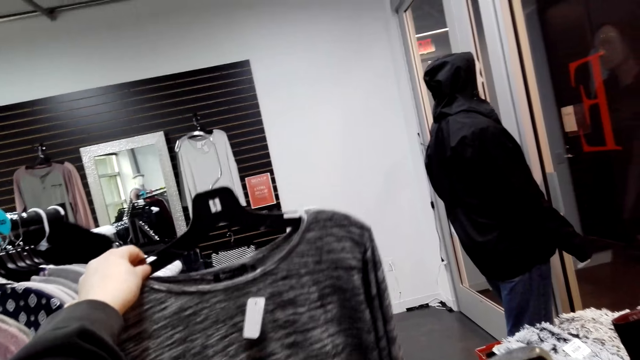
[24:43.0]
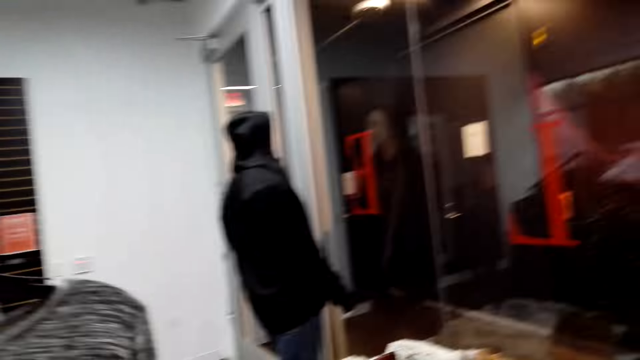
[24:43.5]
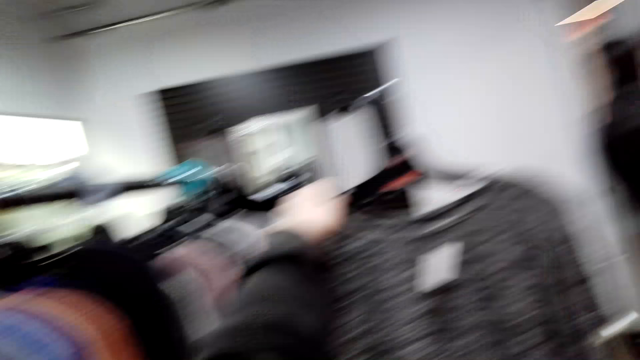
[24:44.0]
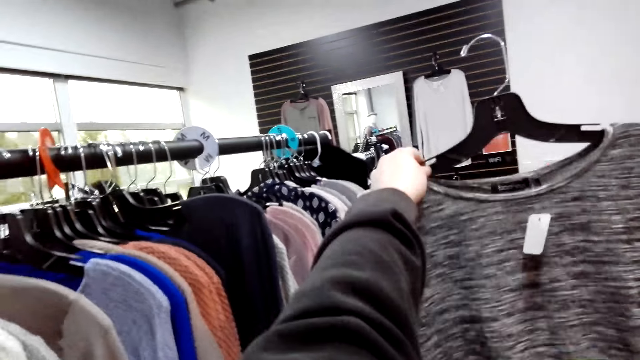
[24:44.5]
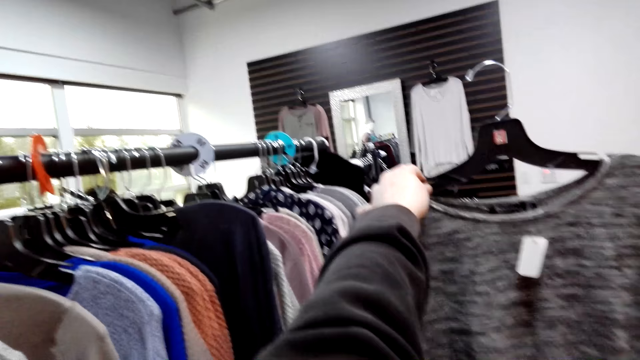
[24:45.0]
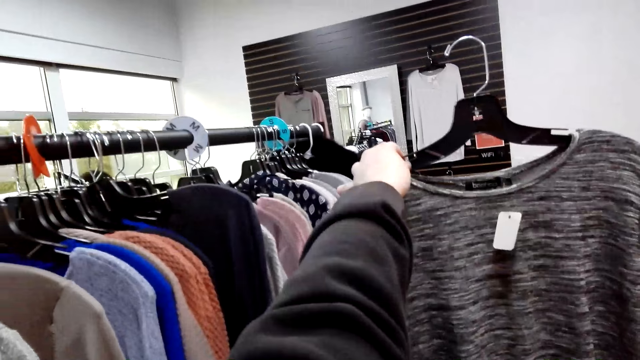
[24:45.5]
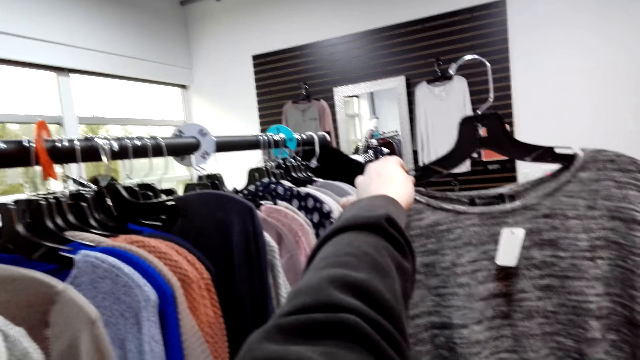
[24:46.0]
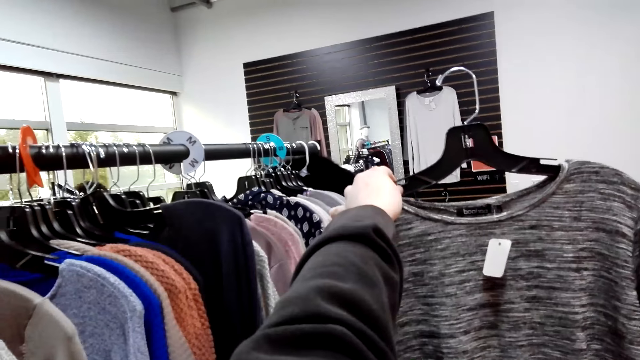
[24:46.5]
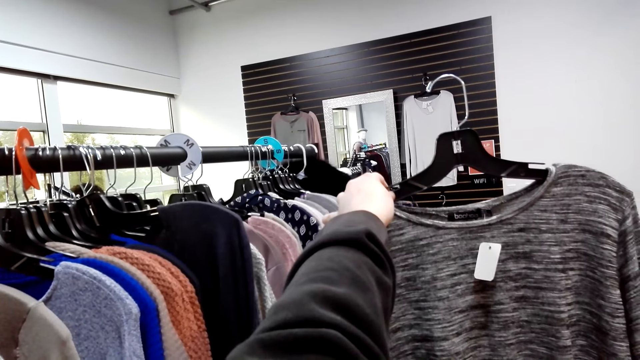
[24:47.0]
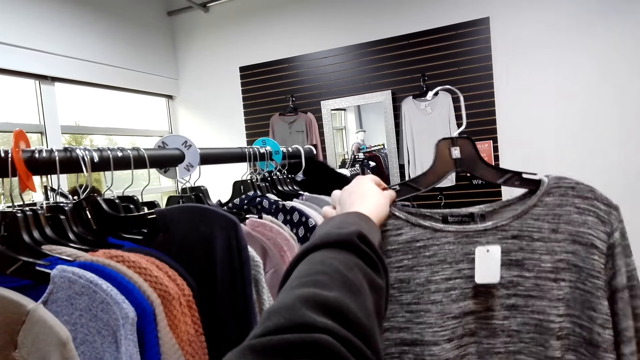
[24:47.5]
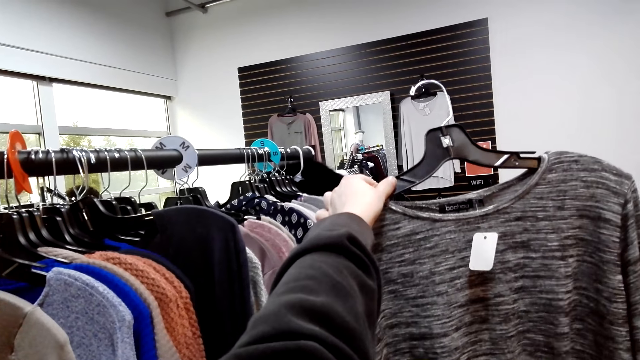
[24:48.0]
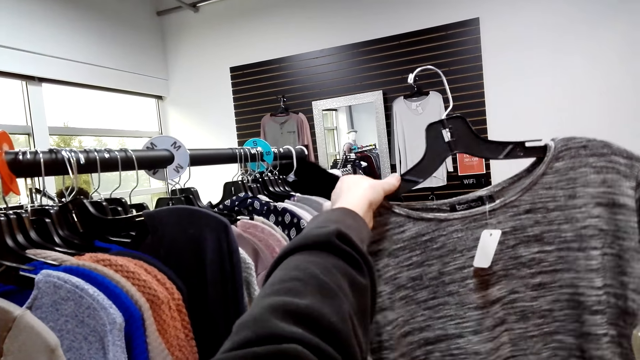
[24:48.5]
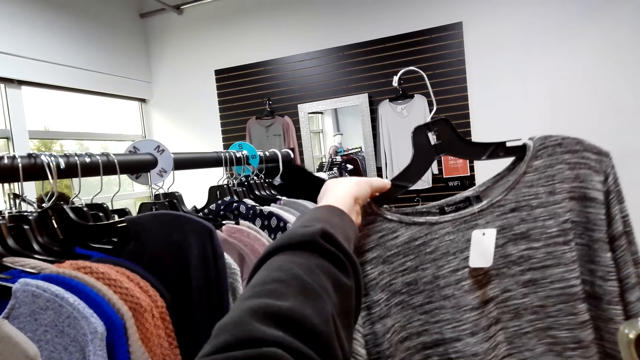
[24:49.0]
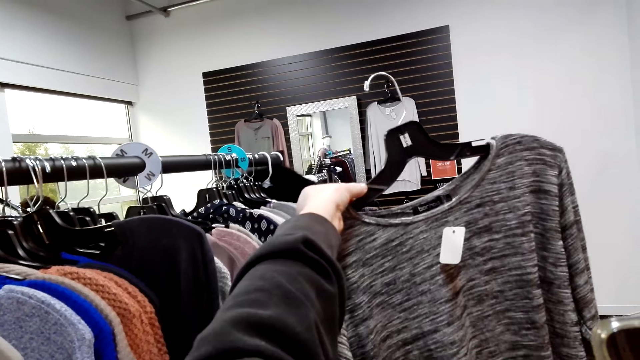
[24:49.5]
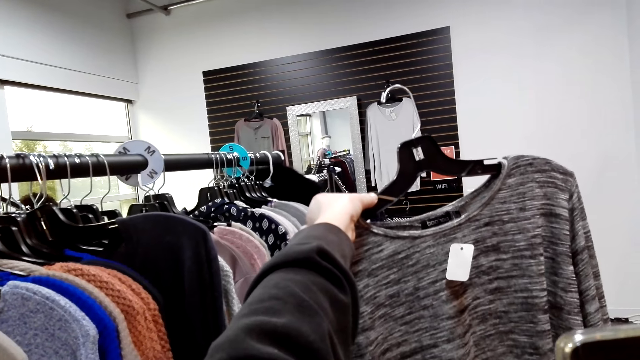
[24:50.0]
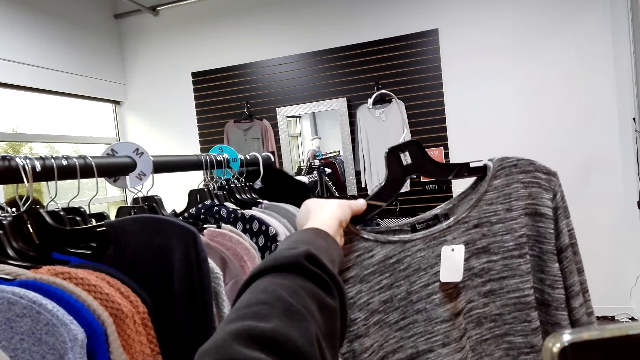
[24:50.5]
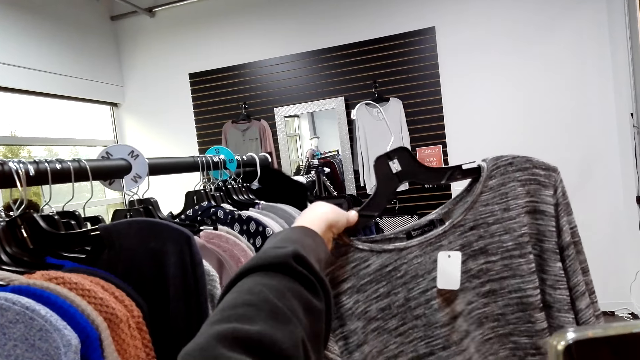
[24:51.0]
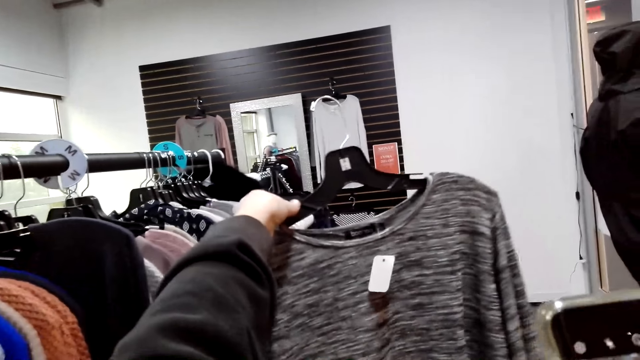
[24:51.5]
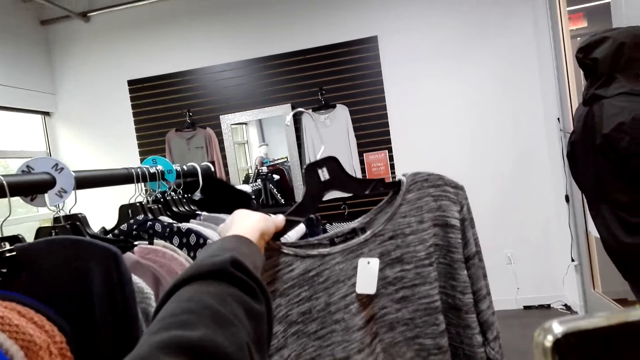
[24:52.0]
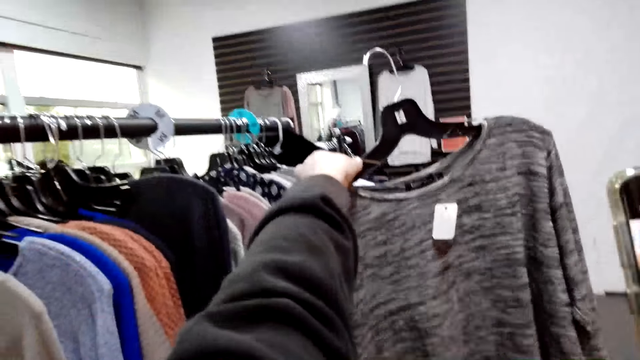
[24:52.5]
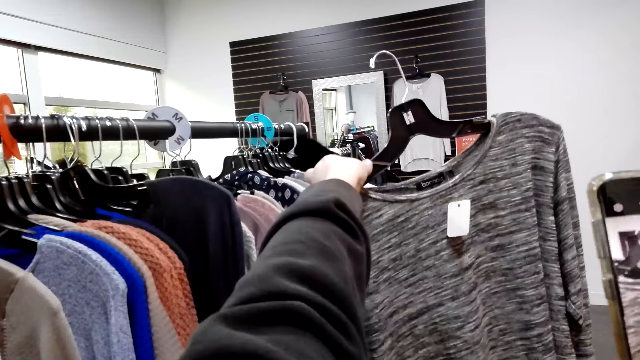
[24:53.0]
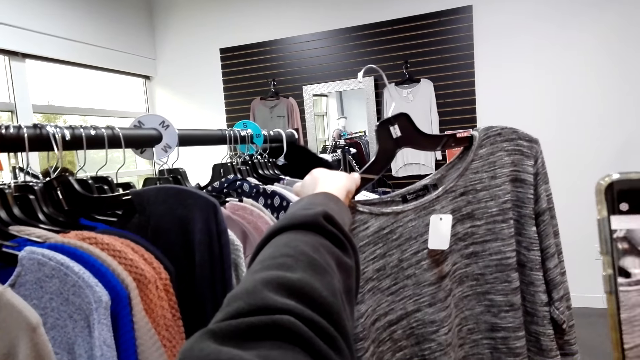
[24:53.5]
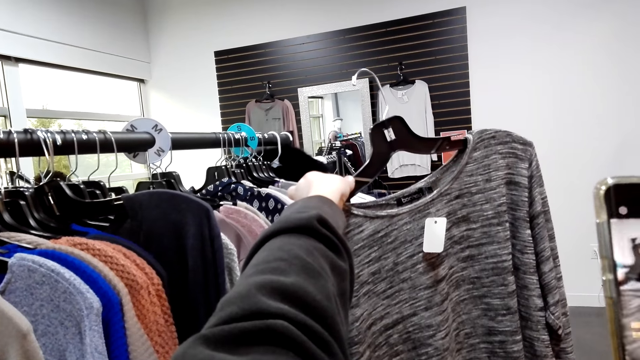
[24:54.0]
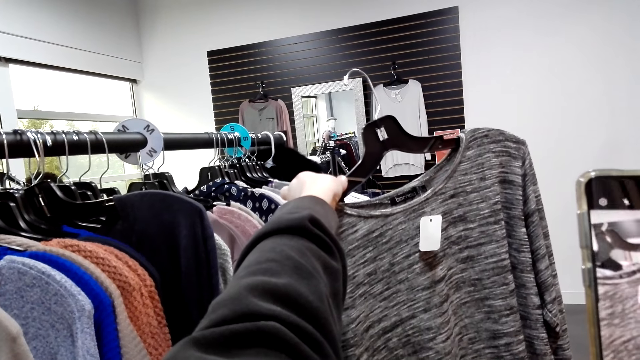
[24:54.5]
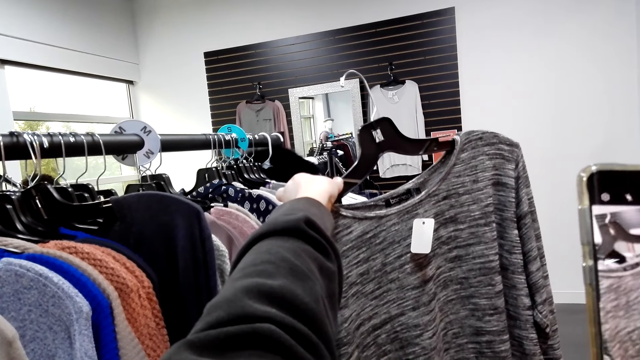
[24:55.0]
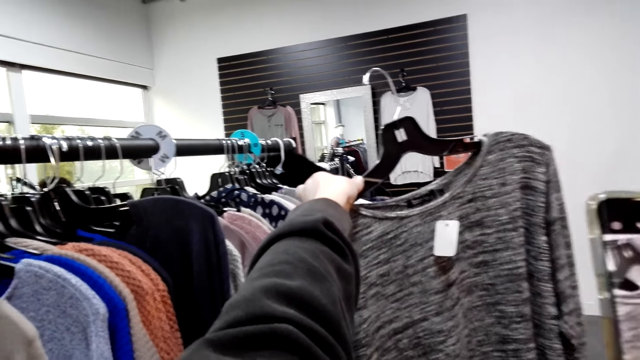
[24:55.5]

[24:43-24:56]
The camera wearer raises a top. She looks at the top. She takes a picture of the top. She uses her phone.

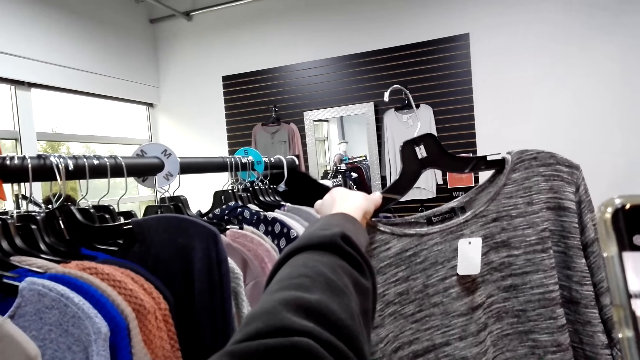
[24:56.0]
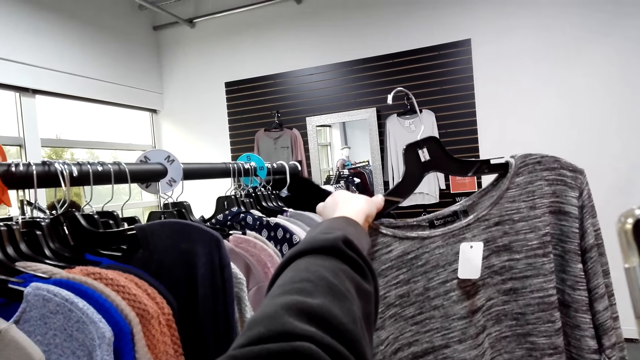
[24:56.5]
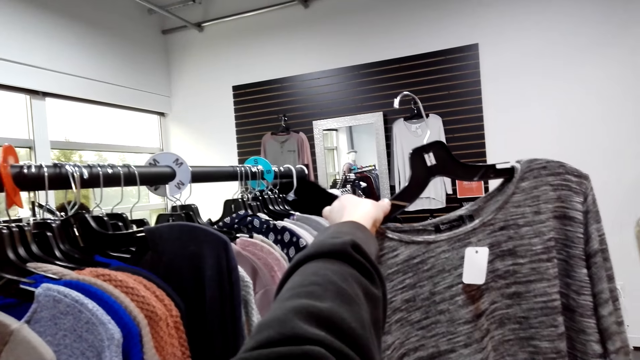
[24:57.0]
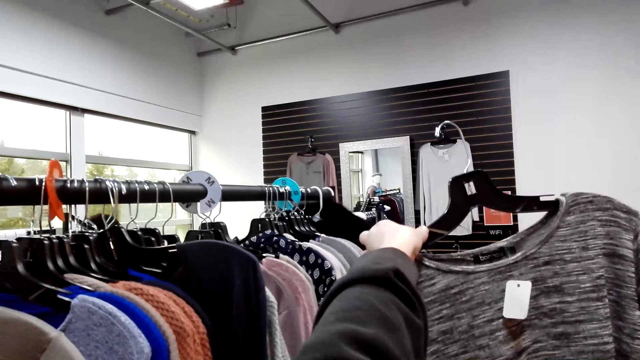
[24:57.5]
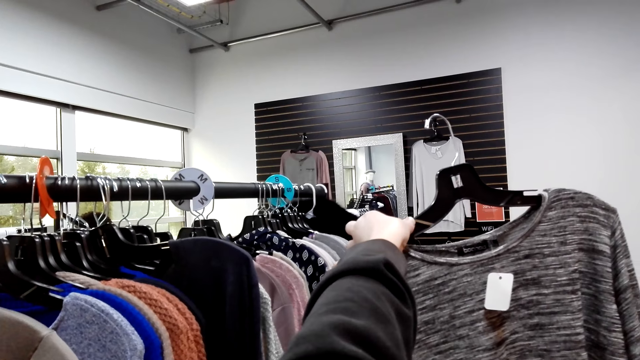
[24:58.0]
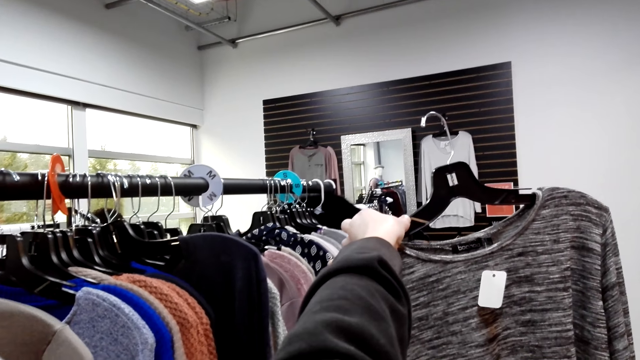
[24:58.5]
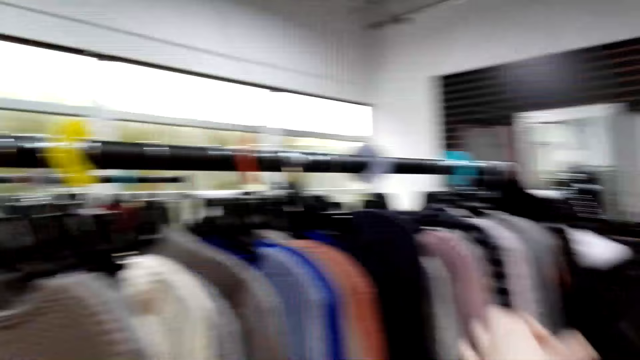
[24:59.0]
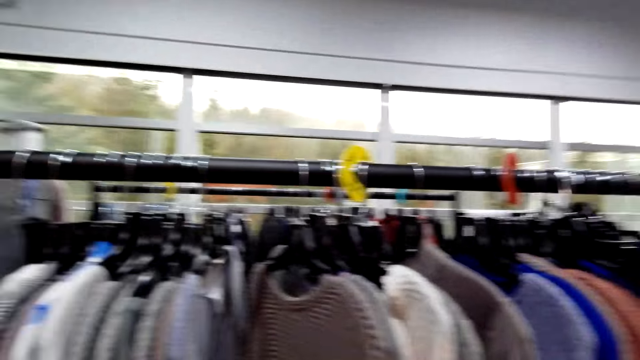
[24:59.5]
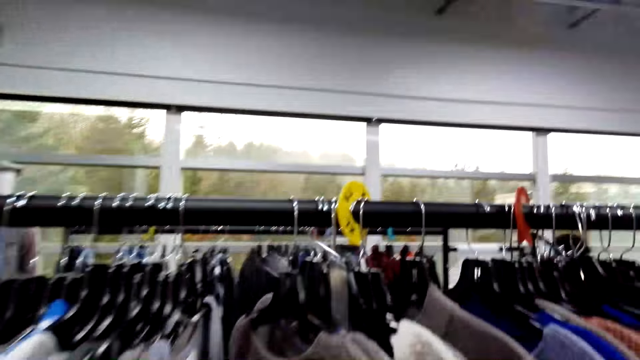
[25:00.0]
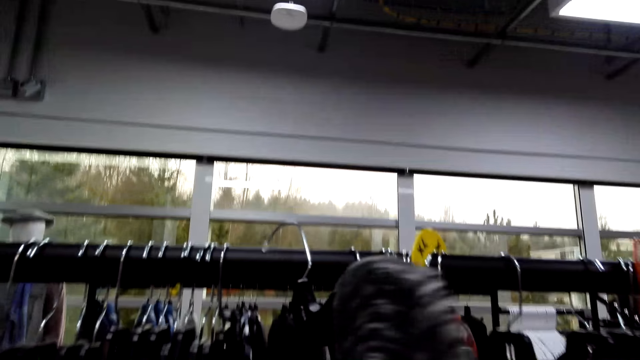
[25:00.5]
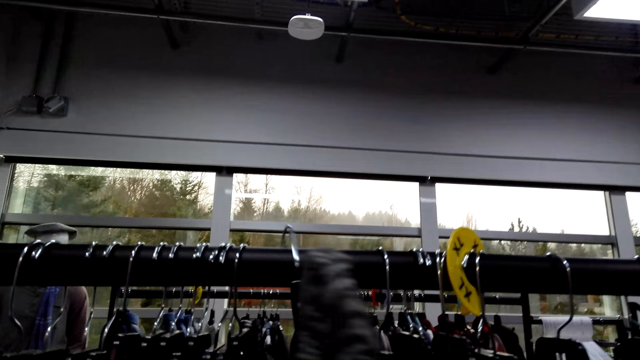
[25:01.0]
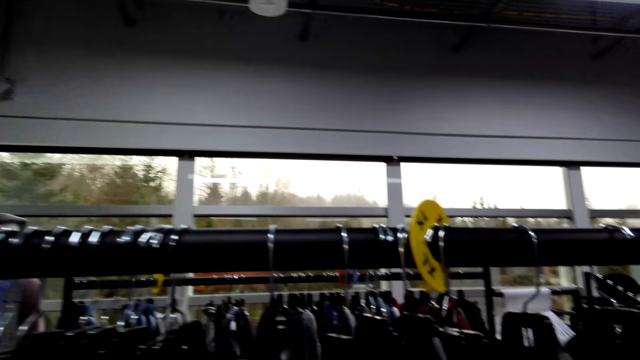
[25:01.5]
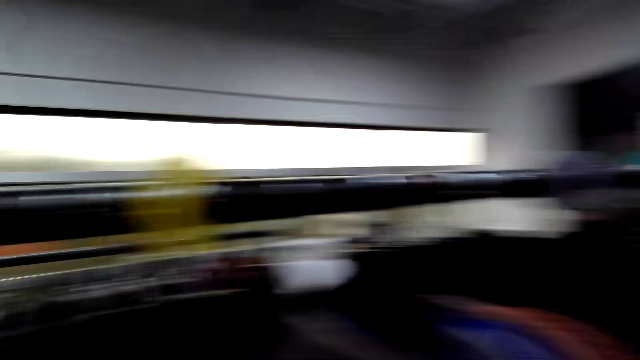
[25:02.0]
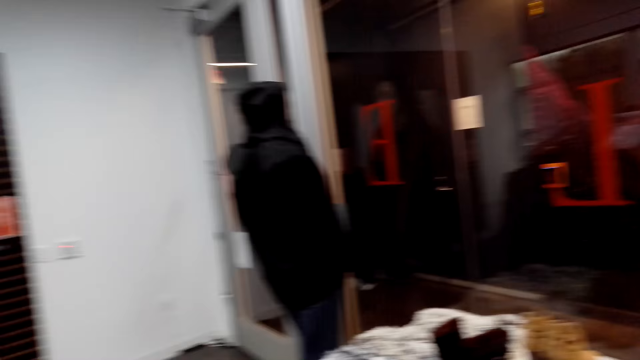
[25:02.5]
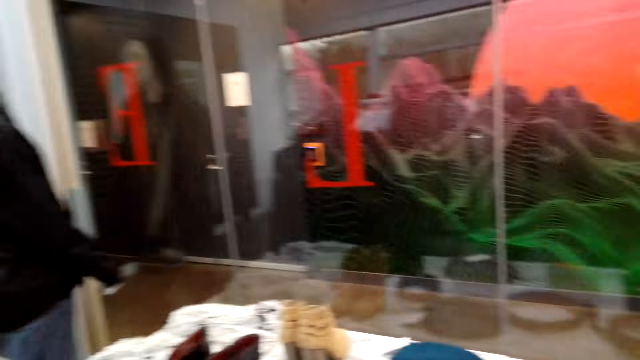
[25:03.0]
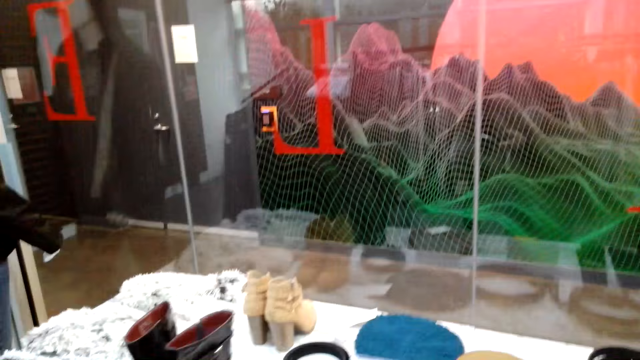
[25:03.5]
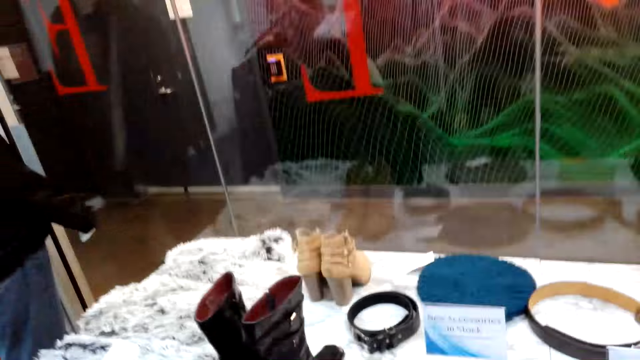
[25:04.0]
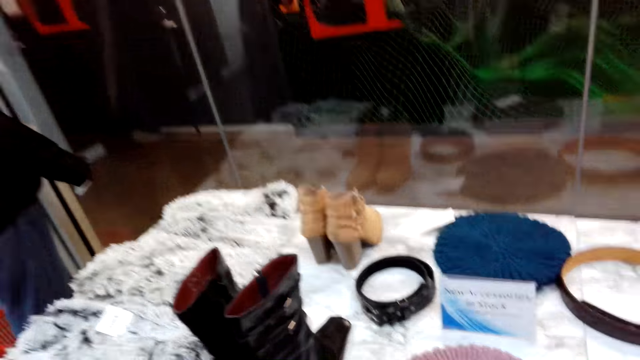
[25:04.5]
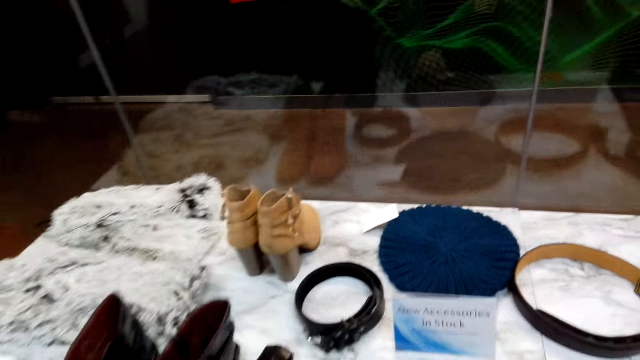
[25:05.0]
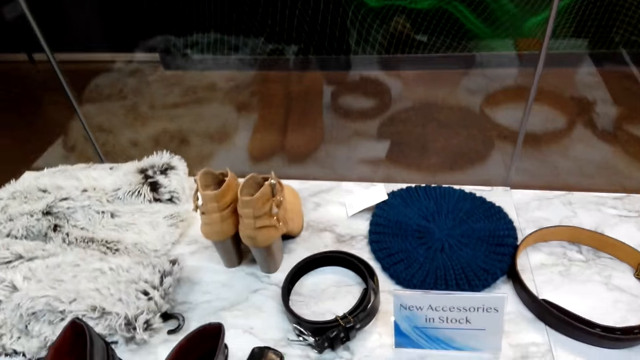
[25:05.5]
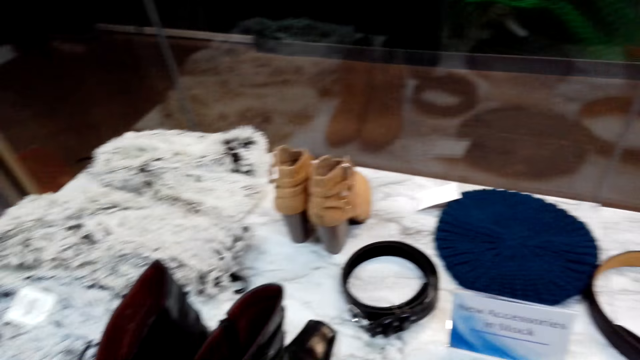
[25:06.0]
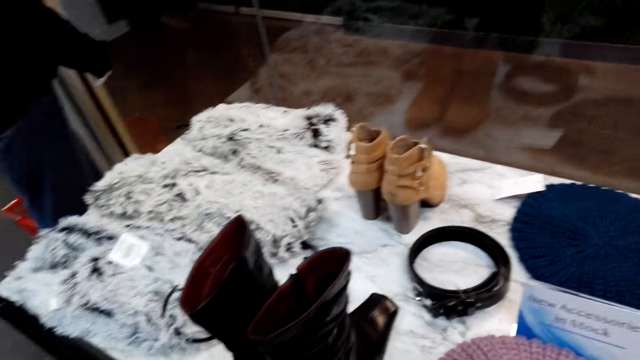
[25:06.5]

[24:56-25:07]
The camera wearer turns around. They return the top back to the clothing line. They turn around. They look at the displayed items.
